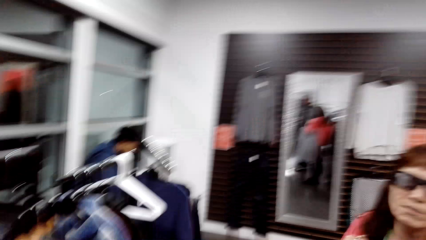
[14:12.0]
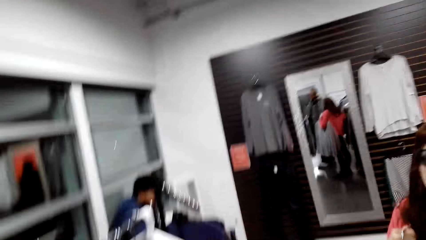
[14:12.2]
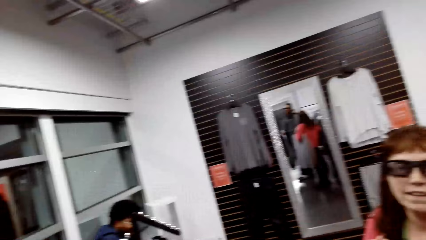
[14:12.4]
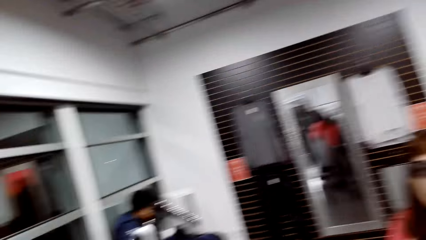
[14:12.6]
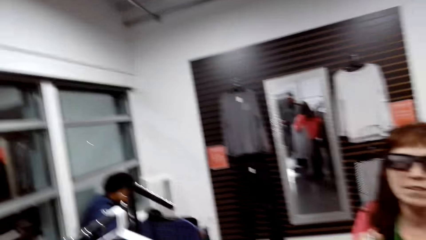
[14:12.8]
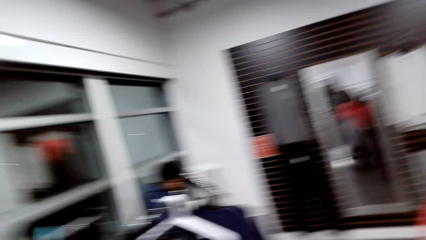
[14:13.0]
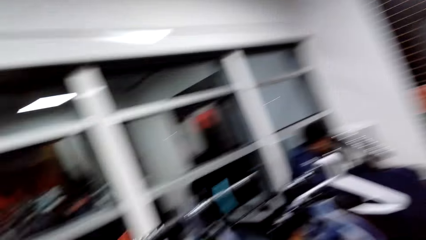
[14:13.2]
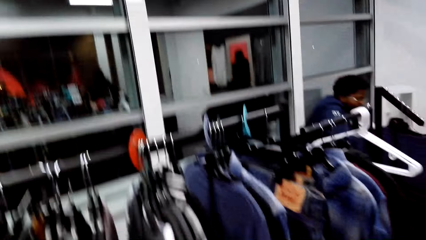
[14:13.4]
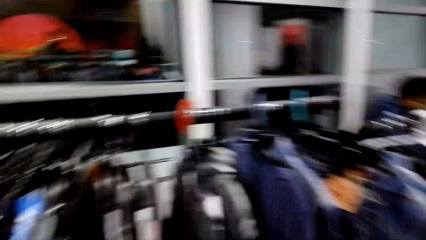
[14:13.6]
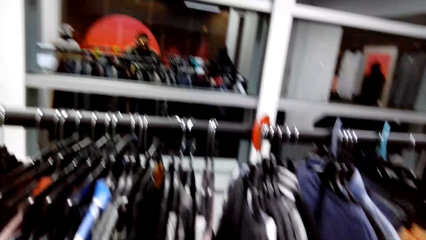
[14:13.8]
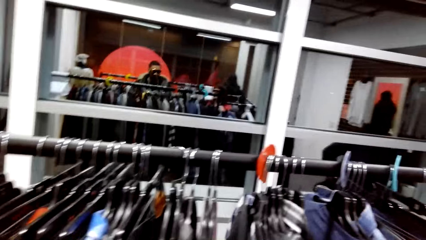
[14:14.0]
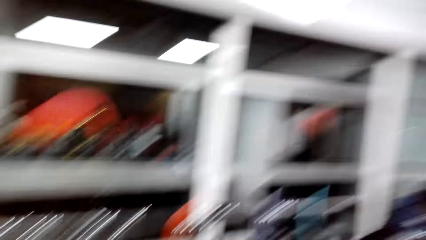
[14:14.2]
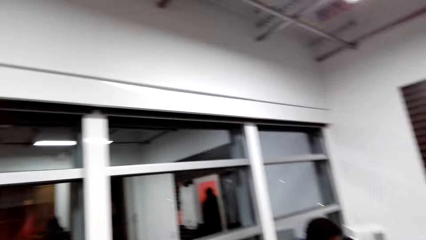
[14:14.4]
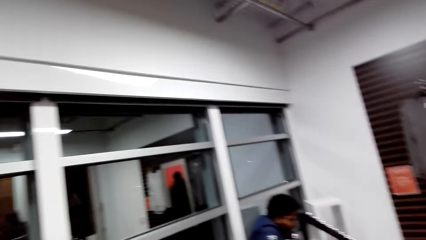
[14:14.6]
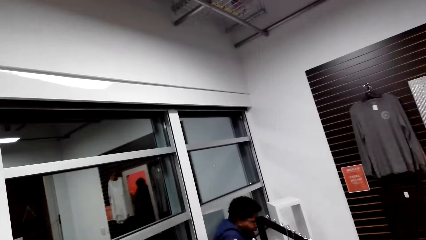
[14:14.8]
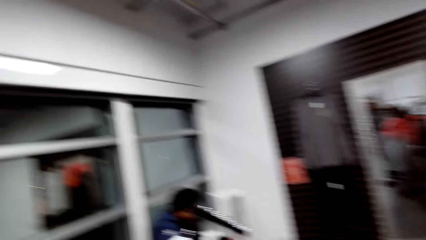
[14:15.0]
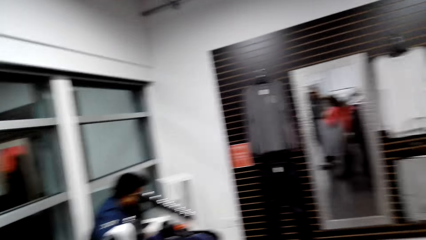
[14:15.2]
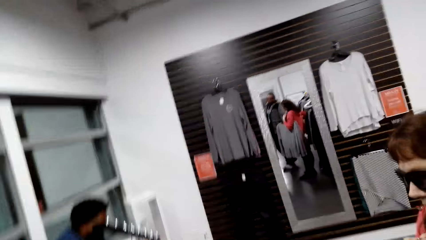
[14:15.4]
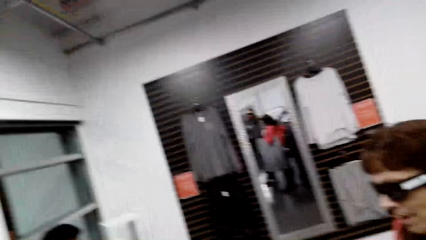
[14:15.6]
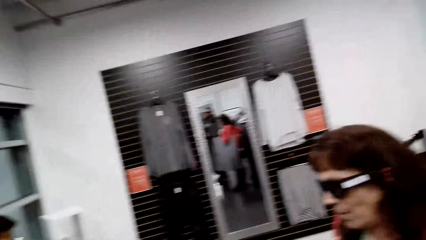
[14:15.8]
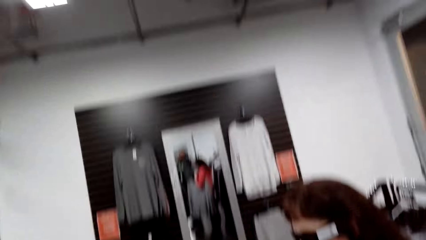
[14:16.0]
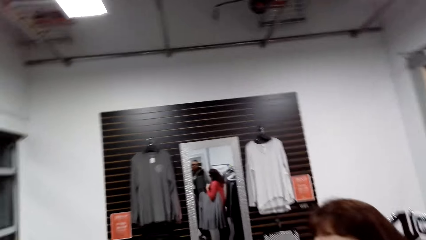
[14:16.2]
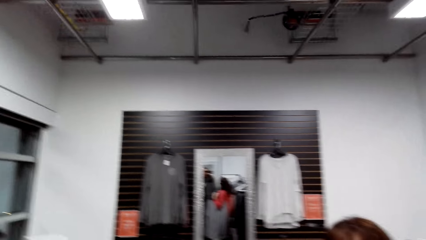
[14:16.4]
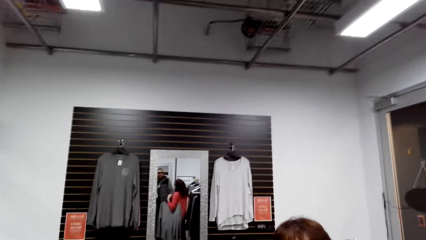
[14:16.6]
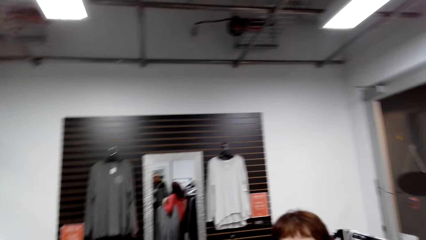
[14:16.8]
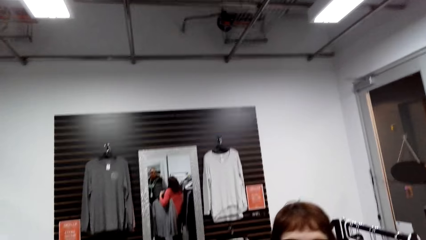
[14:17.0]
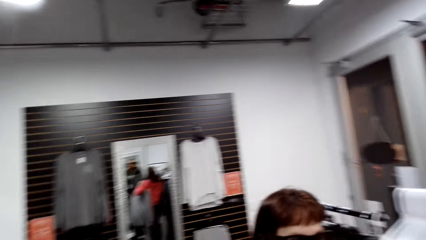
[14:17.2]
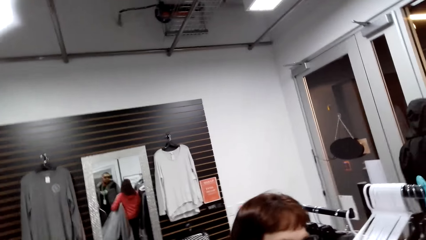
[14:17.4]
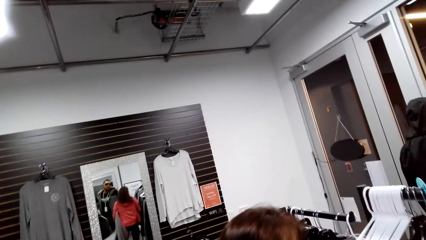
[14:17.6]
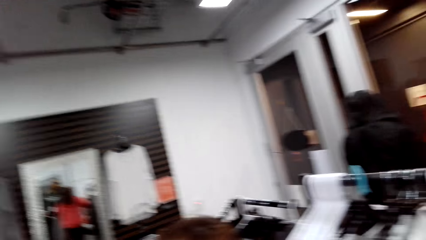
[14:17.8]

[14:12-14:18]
The camera wearer dialogues with the person. They look around the clothing store.

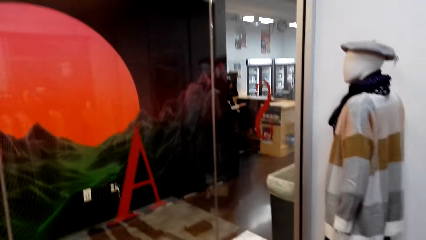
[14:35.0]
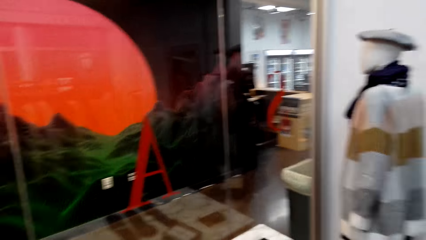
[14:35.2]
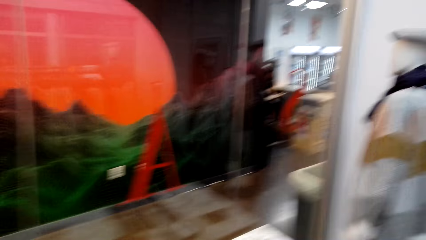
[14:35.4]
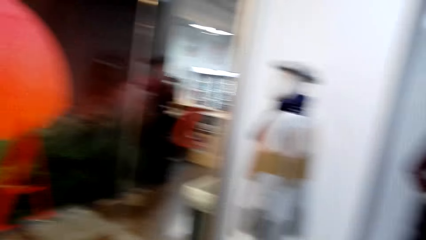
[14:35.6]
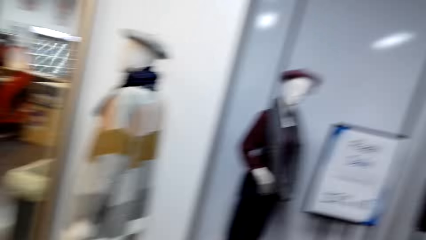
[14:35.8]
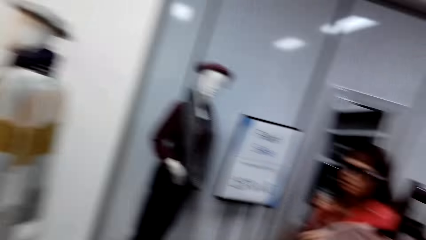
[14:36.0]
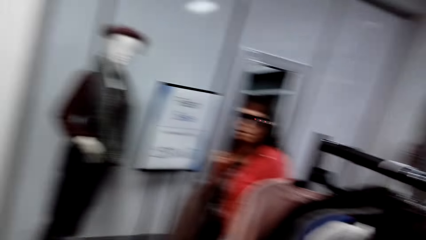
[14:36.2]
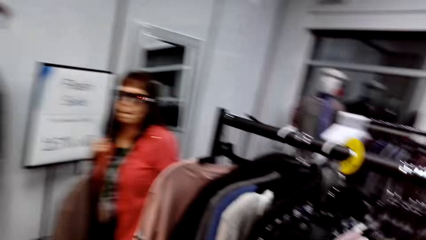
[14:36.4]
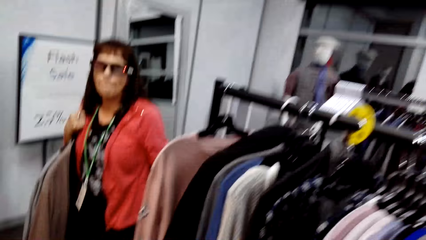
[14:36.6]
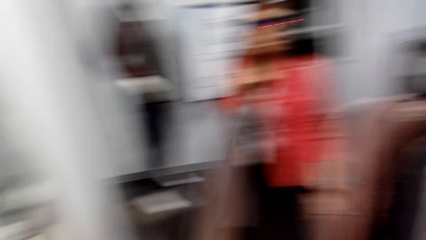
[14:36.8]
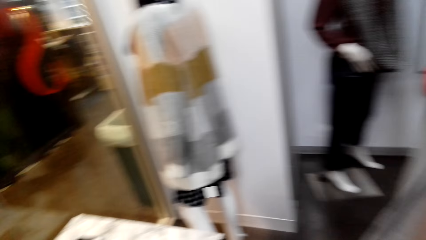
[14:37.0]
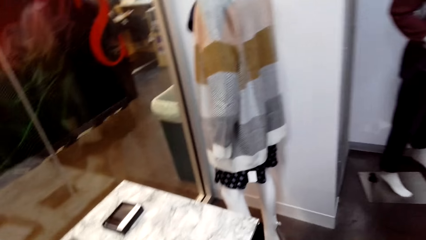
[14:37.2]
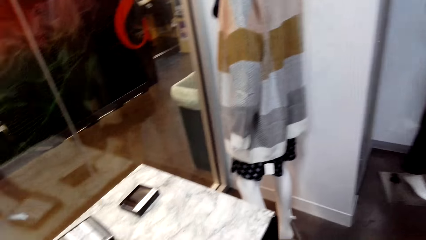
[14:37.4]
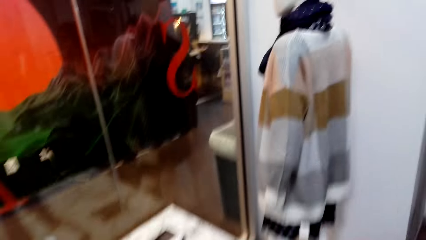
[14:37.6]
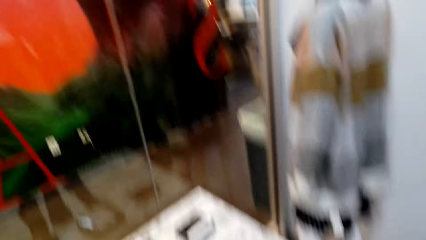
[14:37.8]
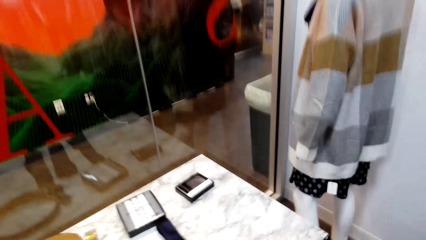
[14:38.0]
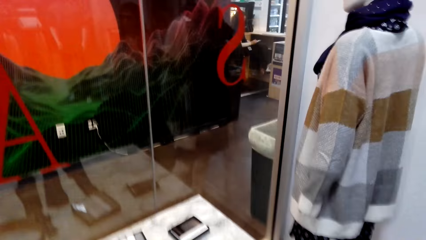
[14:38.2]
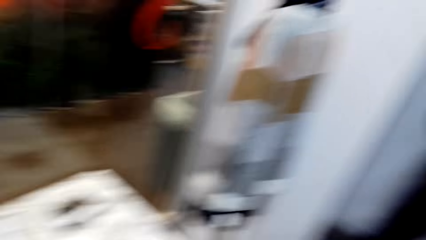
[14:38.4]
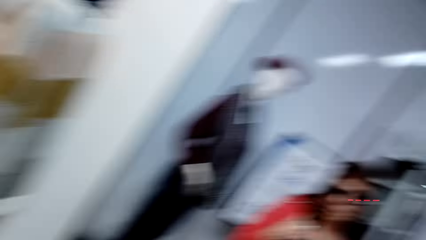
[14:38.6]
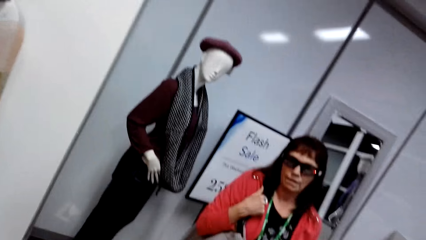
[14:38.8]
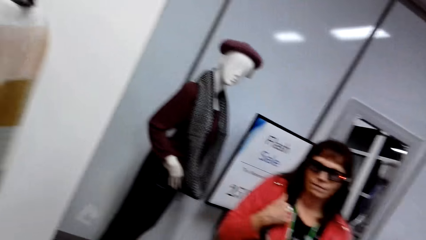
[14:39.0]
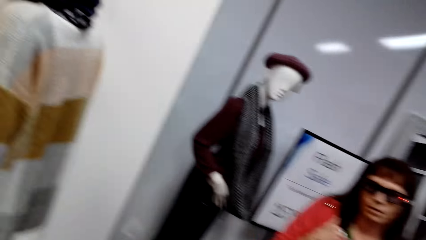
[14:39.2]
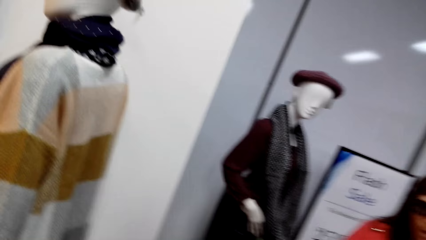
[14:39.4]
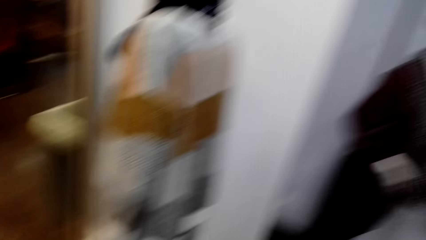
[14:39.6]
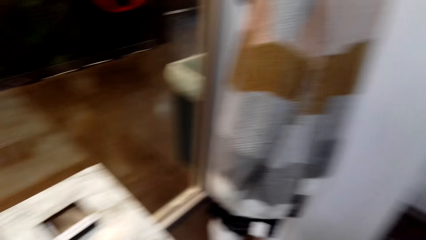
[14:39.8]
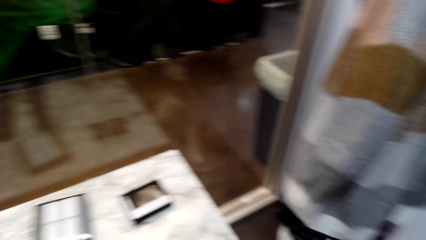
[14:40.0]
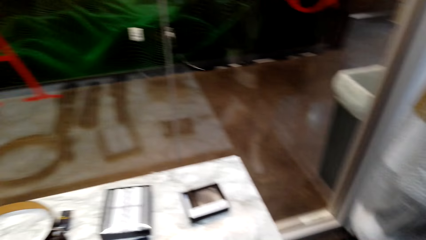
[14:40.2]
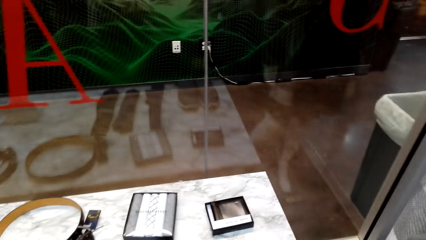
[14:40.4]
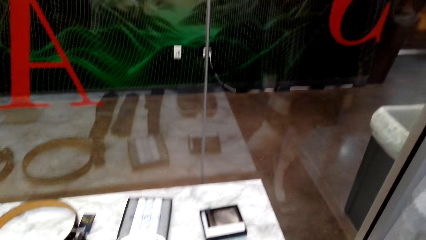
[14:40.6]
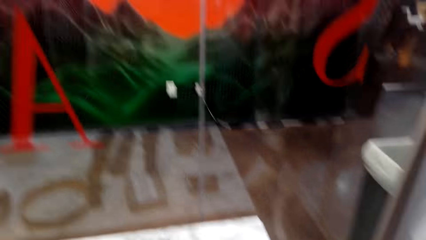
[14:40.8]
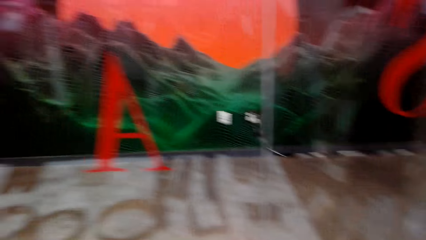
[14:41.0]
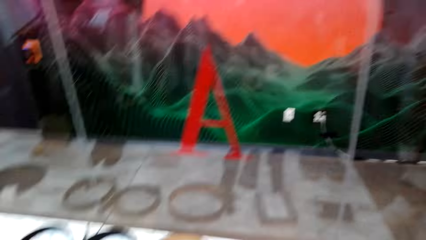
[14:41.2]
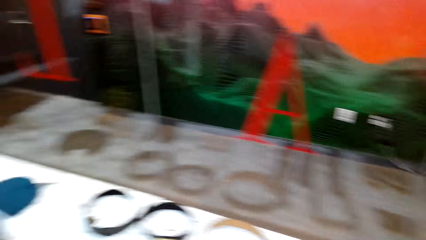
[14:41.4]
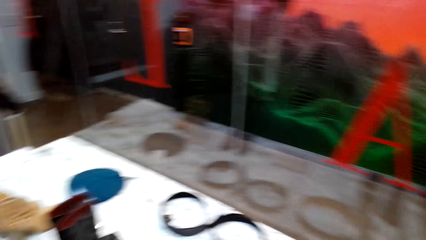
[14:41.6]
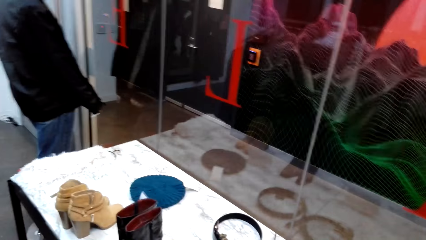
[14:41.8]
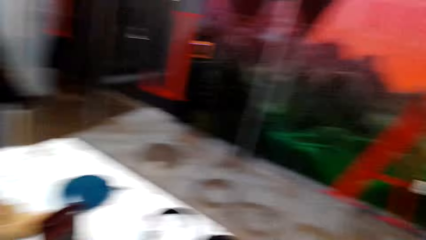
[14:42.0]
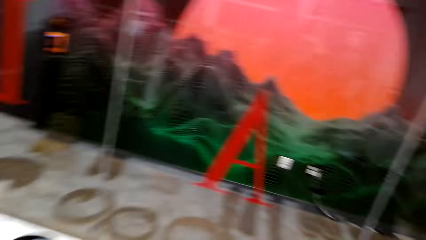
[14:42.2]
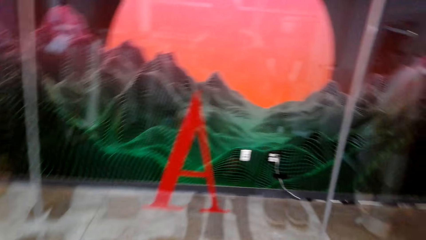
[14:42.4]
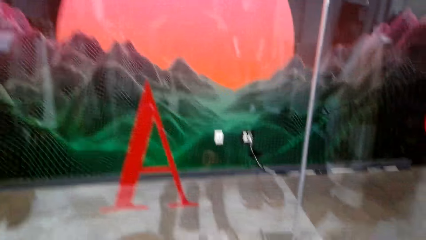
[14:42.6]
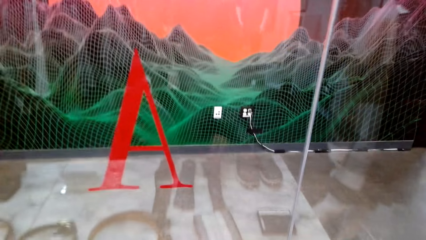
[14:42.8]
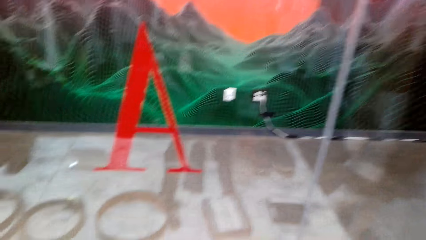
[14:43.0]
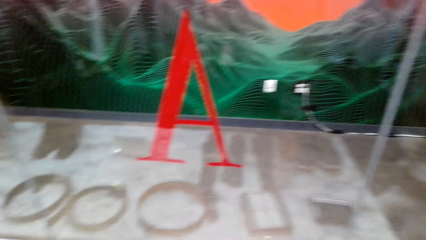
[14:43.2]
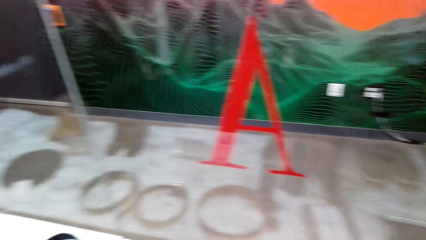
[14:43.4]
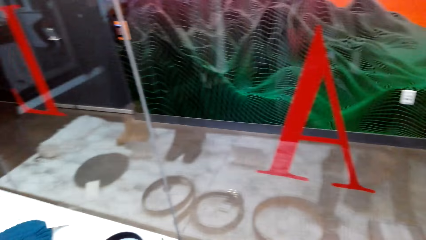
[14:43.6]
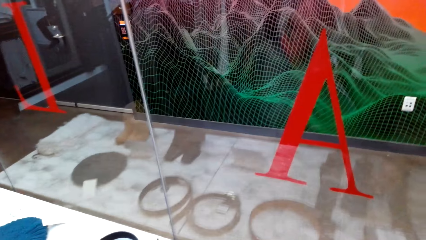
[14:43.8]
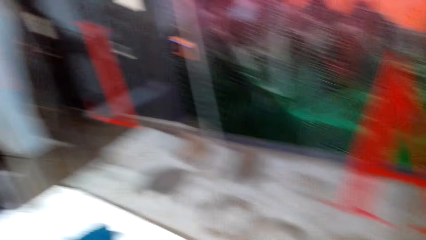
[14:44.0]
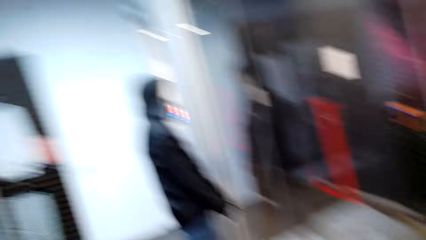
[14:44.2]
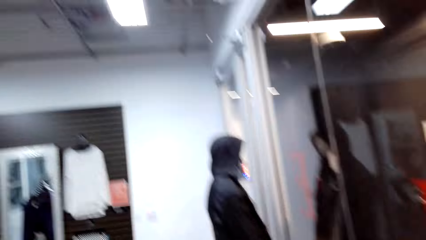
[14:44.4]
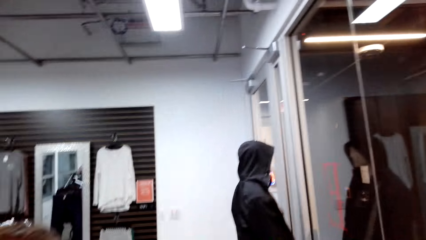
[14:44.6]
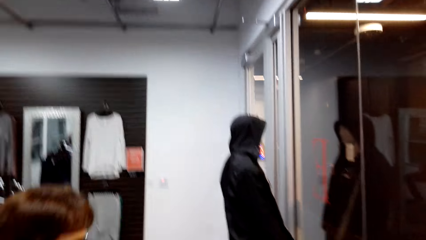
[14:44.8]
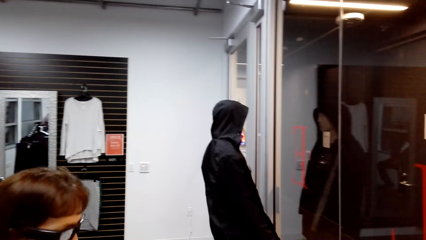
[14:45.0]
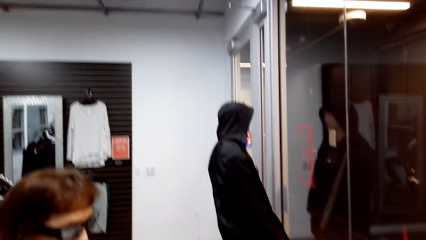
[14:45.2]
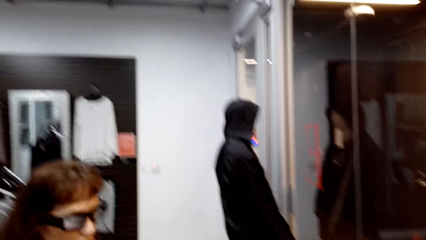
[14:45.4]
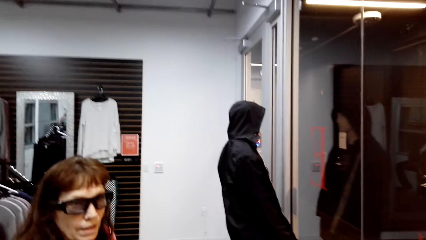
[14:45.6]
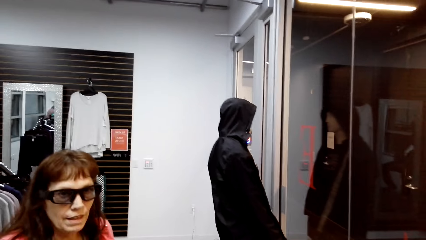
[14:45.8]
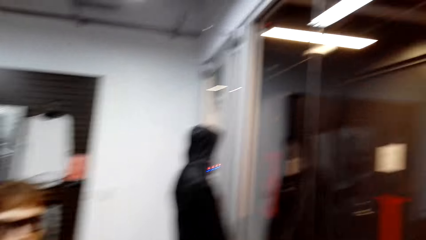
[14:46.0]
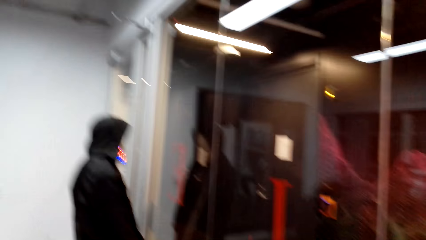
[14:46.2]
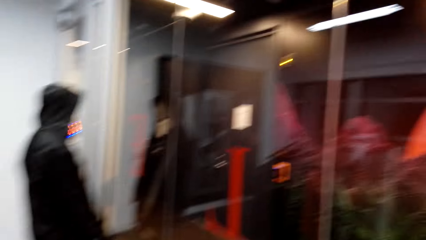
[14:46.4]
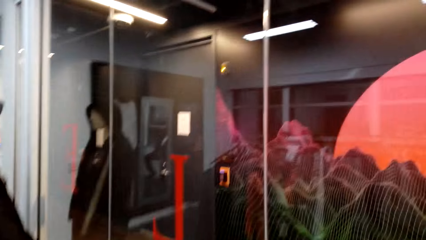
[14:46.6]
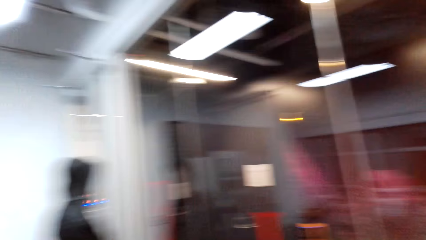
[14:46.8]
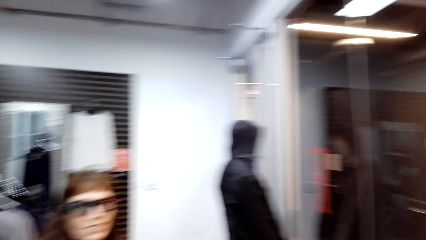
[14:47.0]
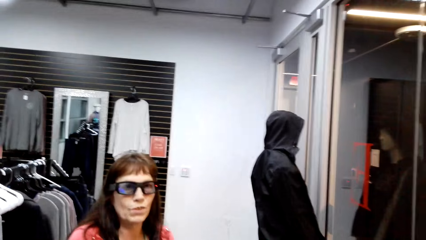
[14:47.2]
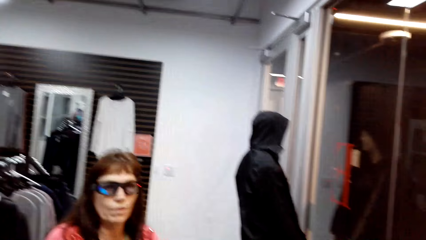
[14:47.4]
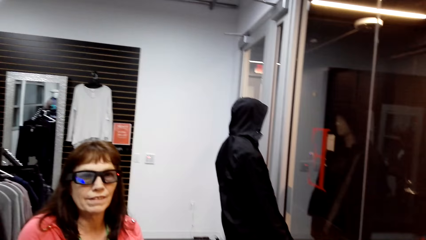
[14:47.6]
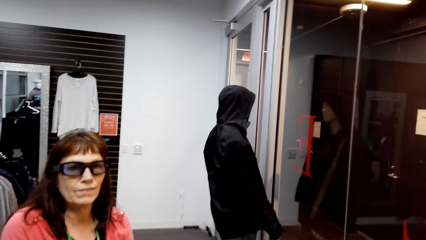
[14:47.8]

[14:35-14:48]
The camera wearer looks around the table. They converse with a woman. They look around the table.
